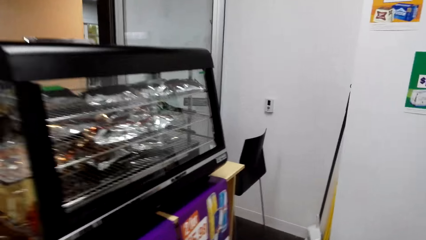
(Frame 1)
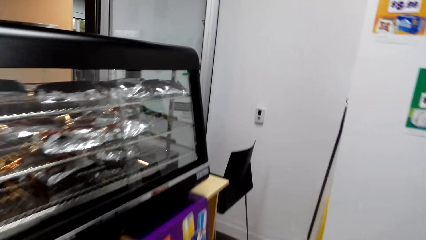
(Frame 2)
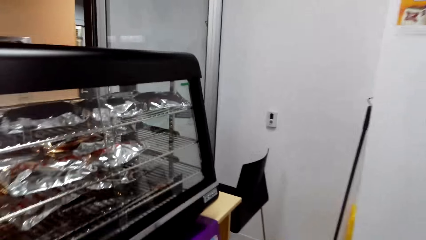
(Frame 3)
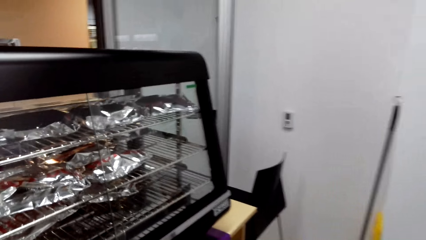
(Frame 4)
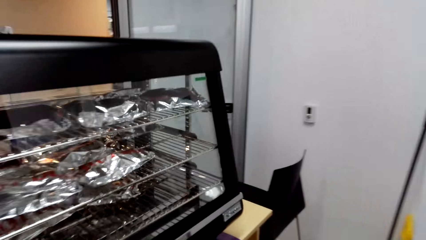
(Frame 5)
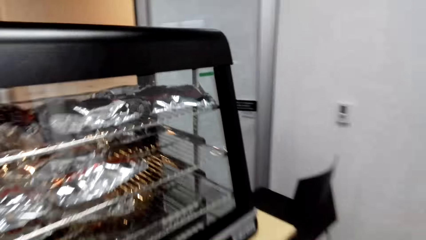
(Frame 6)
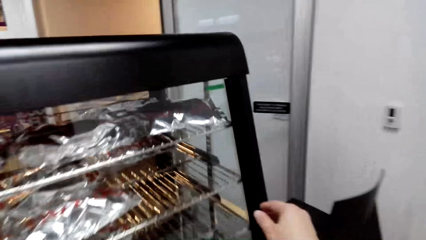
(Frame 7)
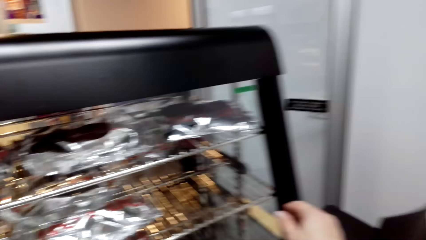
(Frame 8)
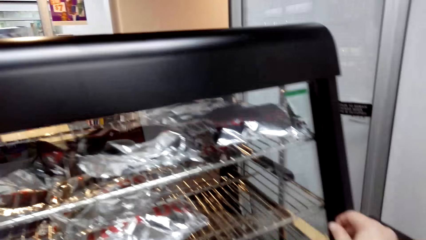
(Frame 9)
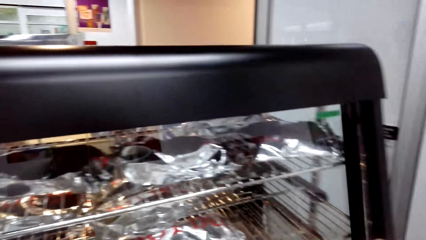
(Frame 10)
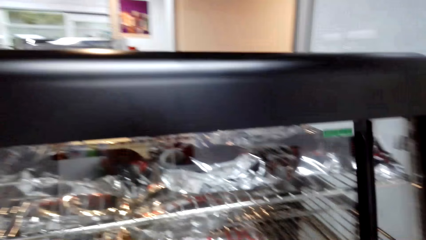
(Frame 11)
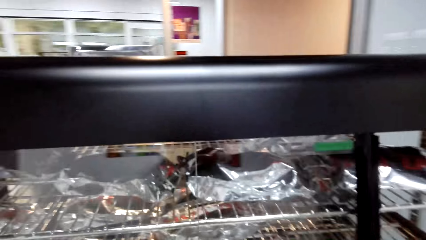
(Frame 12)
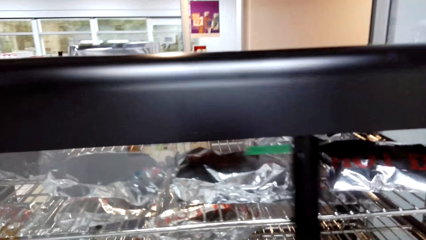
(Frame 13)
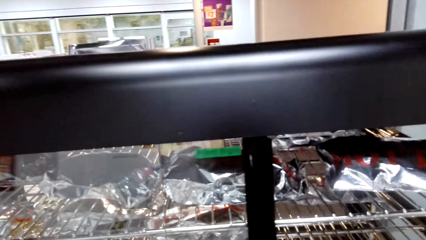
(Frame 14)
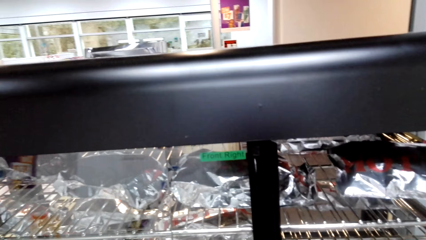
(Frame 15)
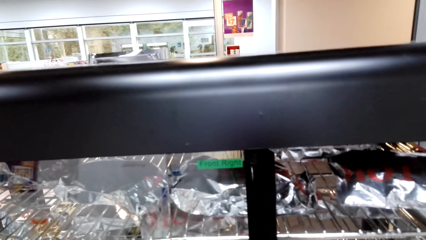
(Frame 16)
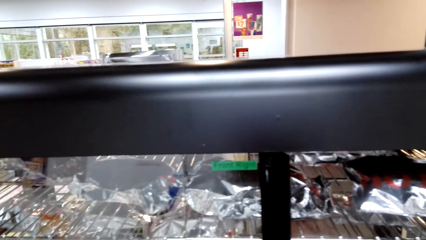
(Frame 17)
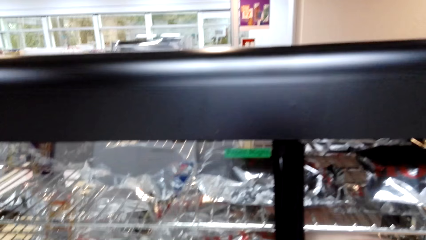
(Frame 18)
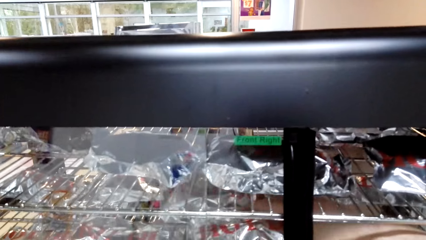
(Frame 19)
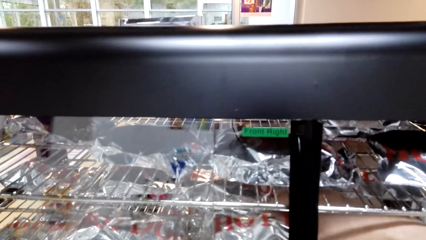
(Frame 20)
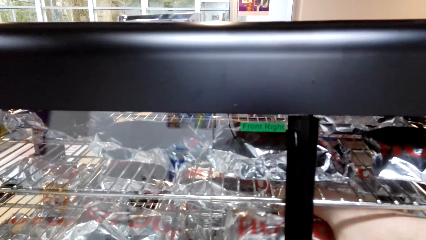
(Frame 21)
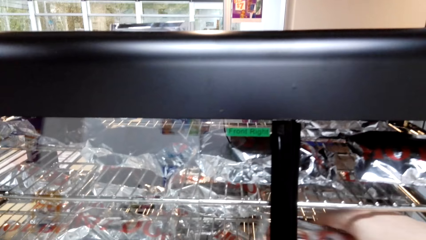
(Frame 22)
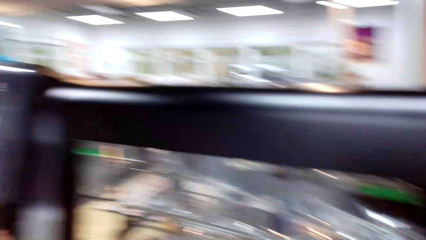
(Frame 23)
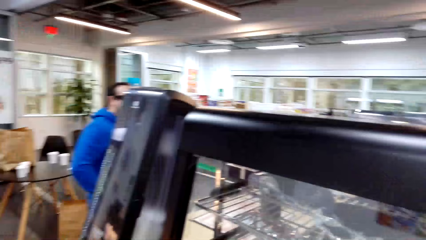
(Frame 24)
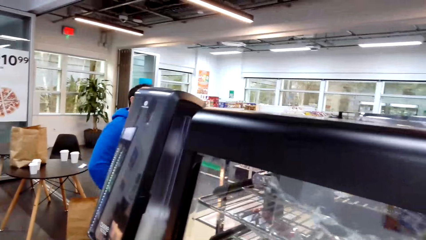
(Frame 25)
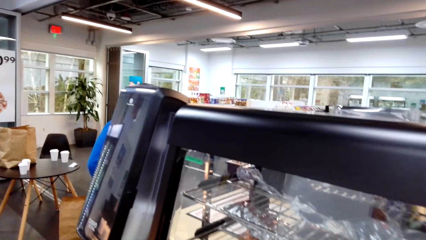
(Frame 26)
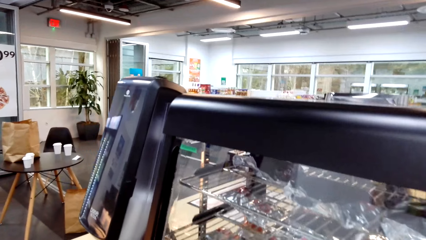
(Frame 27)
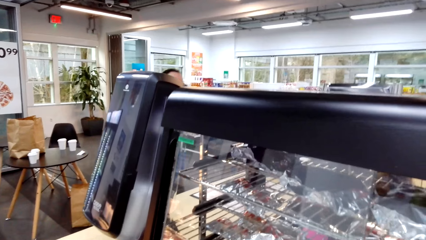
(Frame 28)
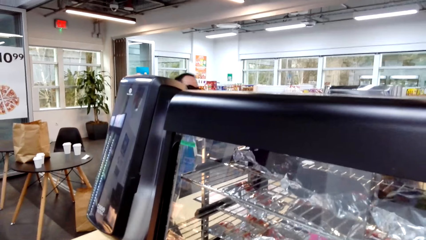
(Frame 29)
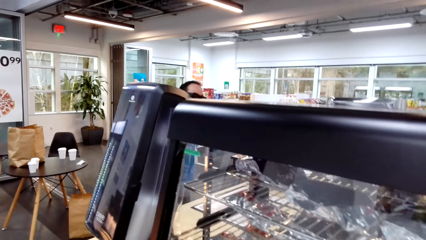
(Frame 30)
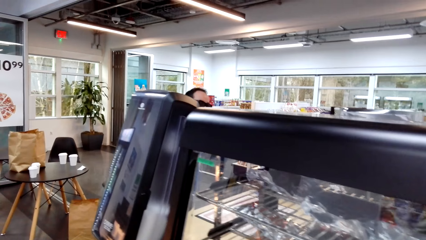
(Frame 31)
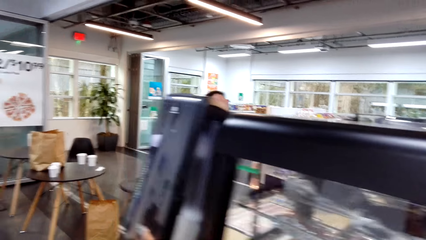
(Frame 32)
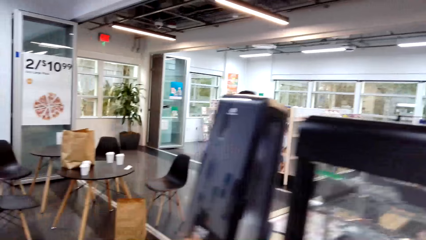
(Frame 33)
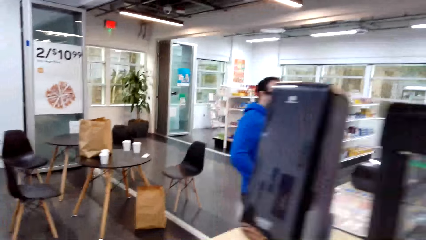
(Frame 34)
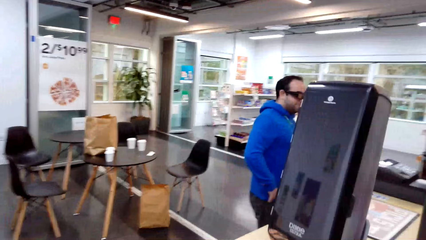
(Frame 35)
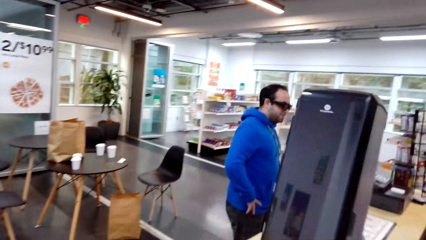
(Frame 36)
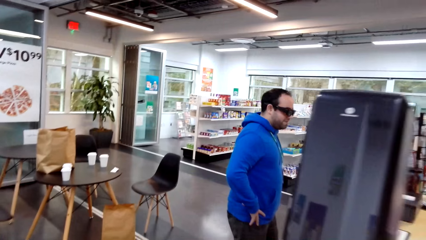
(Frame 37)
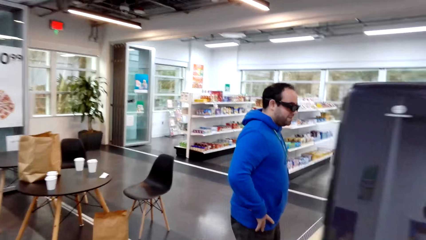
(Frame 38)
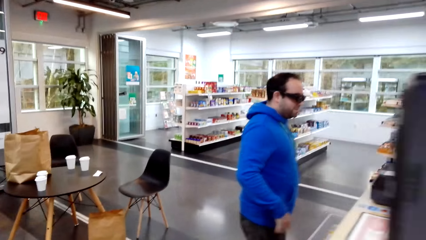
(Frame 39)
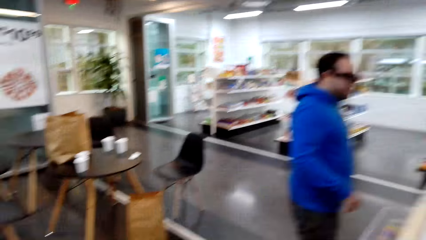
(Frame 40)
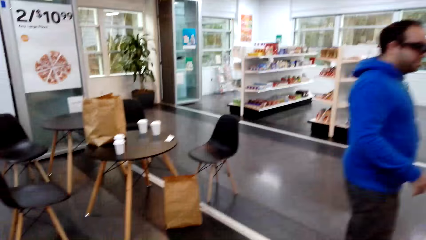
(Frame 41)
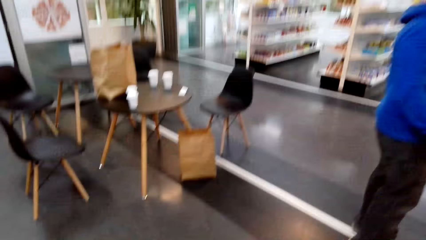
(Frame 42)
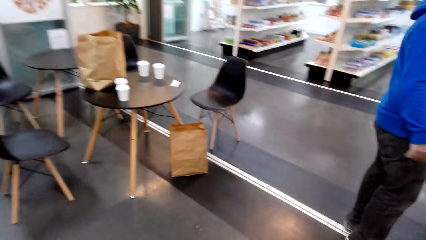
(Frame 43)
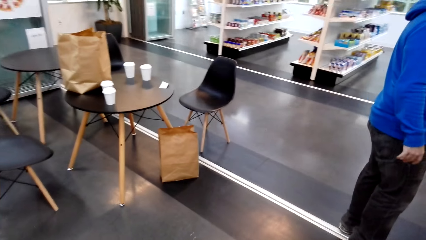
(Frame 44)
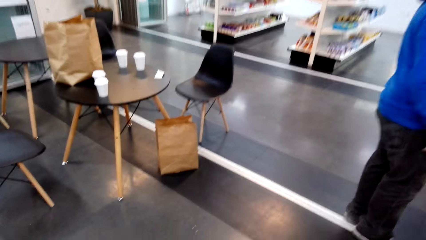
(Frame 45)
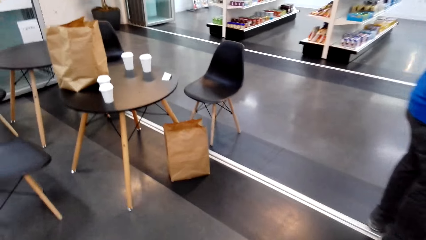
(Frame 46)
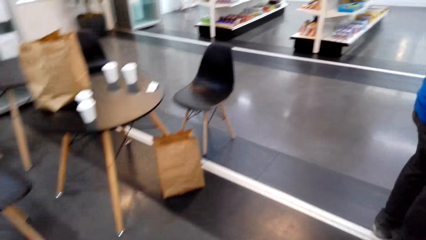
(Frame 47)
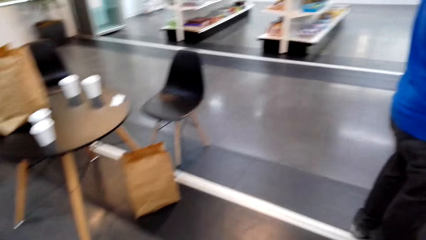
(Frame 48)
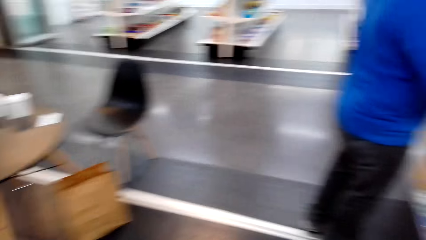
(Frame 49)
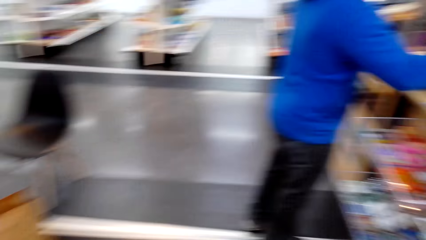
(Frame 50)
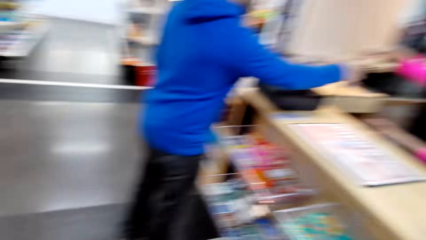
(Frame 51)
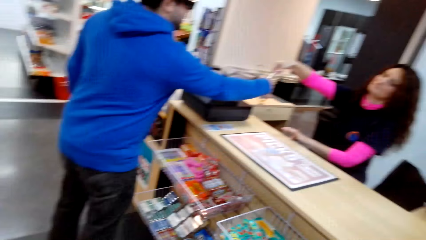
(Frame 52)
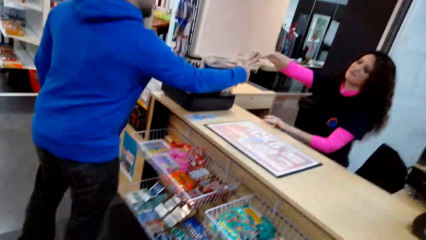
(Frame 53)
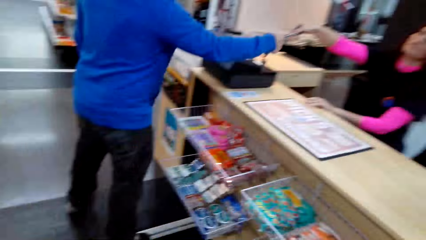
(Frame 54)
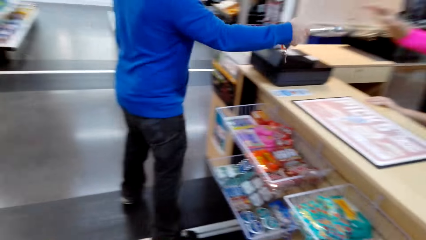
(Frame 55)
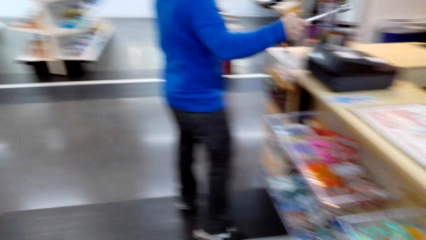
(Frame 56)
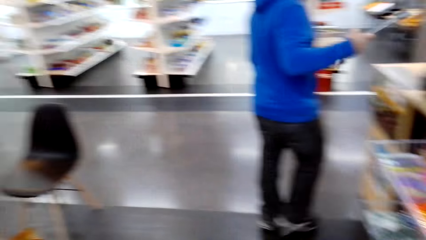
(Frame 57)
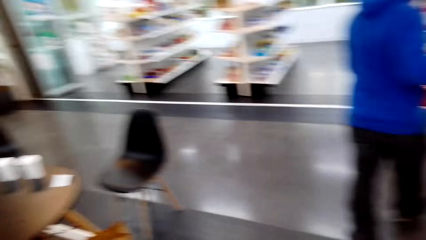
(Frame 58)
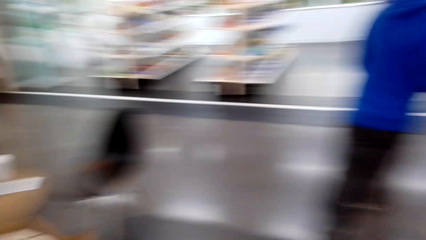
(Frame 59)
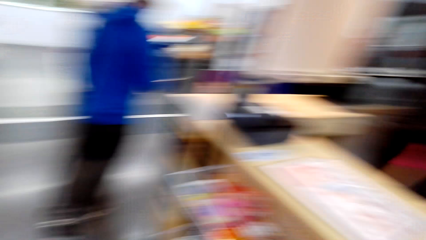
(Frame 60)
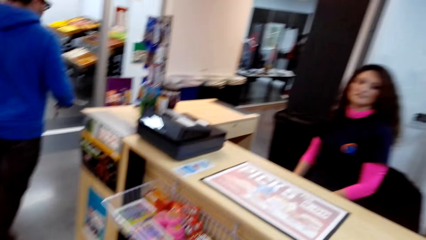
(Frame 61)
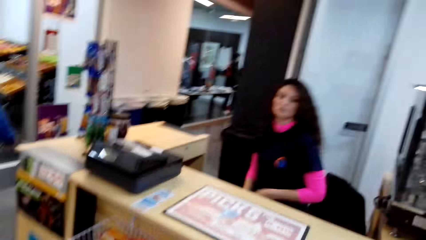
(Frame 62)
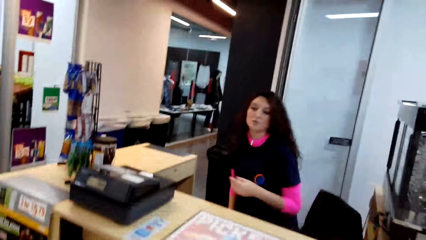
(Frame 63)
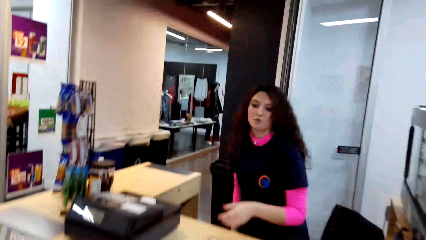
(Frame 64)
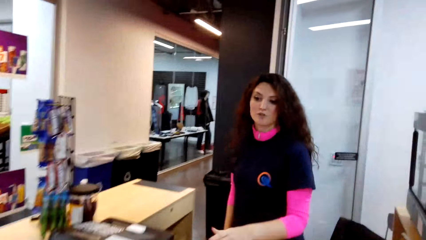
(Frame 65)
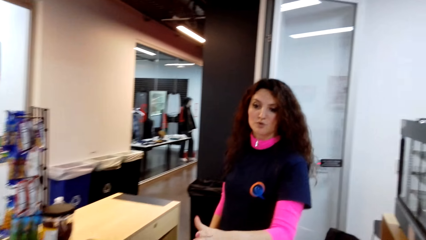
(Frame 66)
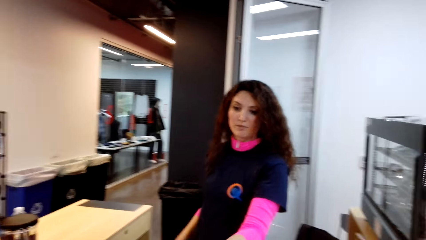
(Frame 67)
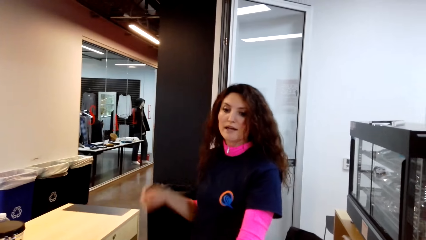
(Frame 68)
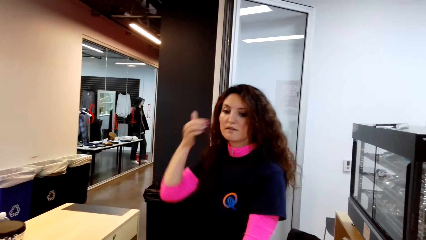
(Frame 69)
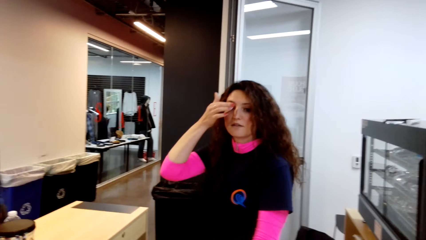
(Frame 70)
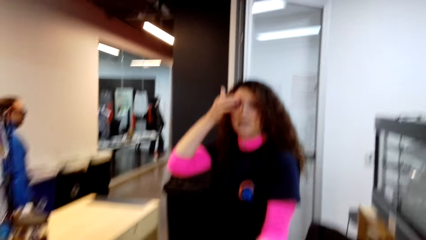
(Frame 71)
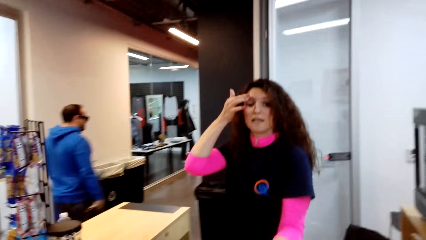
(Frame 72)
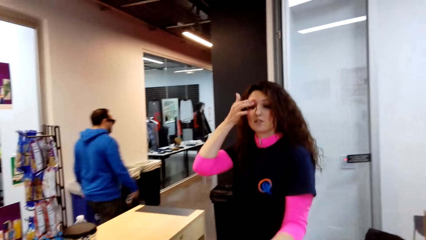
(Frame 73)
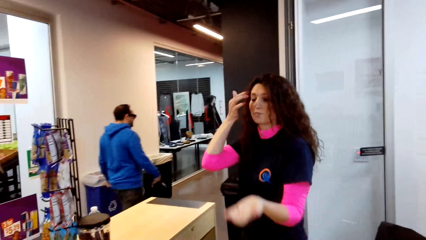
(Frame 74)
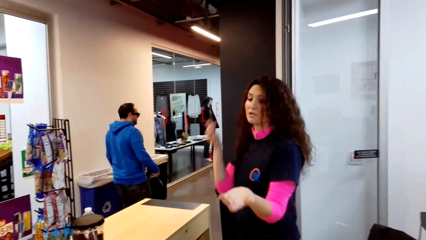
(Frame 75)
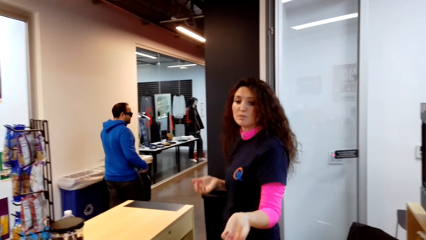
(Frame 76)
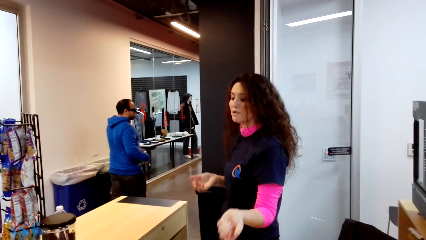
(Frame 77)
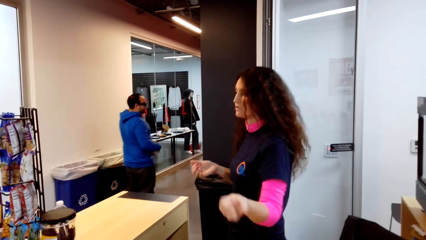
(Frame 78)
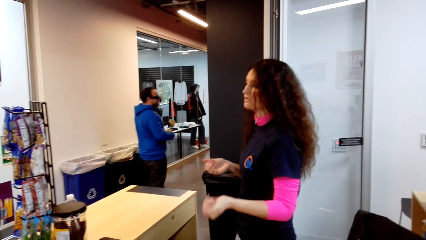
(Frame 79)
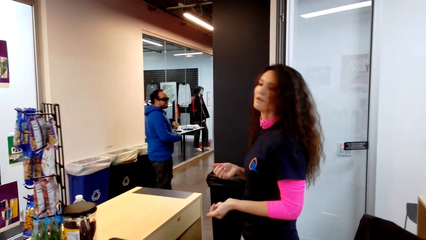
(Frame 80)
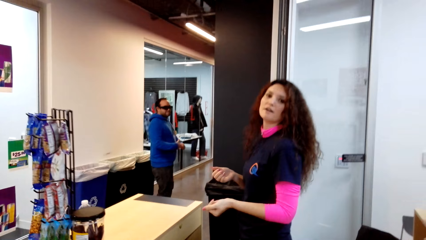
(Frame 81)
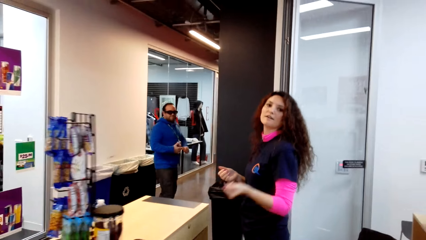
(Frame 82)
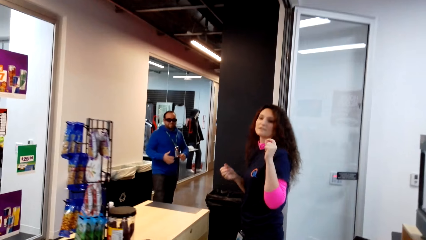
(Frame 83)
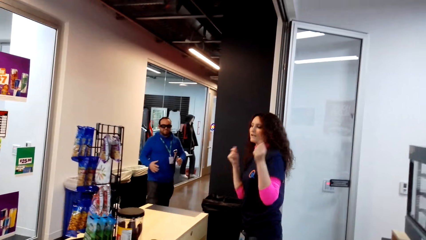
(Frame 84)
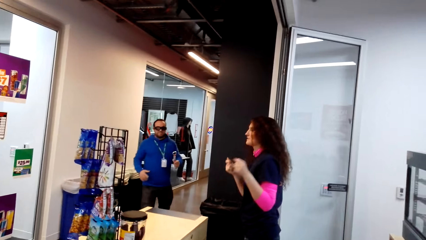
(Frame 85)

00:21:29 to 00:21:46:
The camera wearer opens the display counter. They grab a snack wrapped in aluminum foil. A man dialogues with the cashier. The camera wearer walks around the room. The cashier hands over keys to the man. The man walks around the room. The camera wearer dialogues with the cashier.
